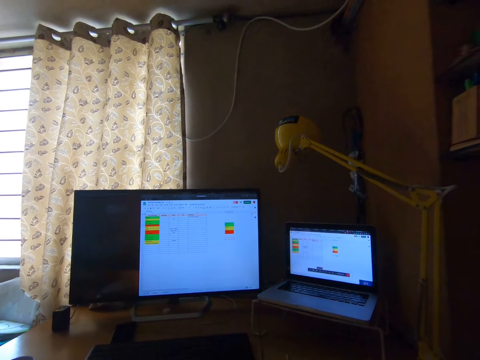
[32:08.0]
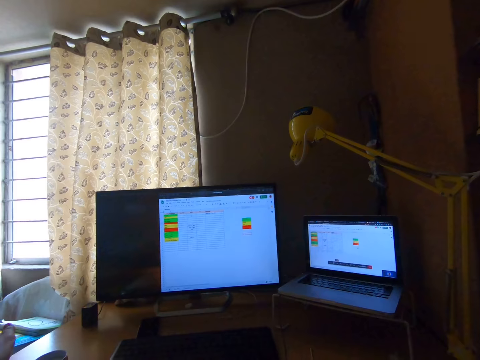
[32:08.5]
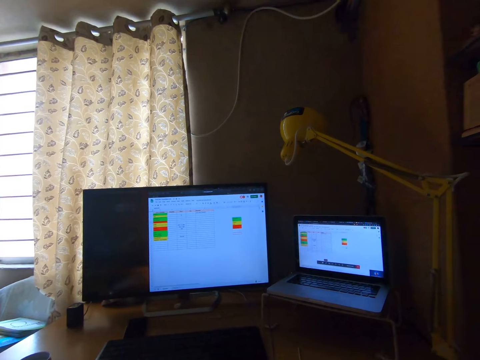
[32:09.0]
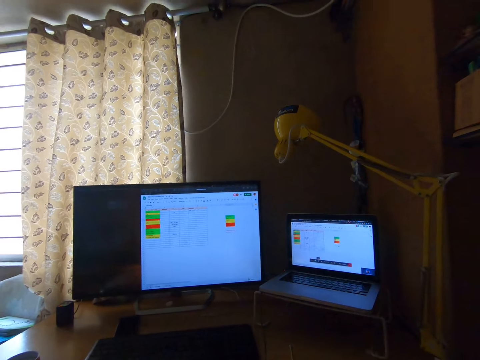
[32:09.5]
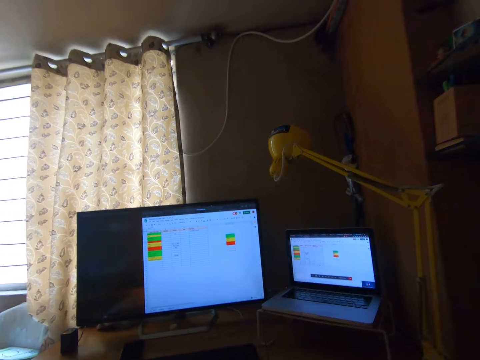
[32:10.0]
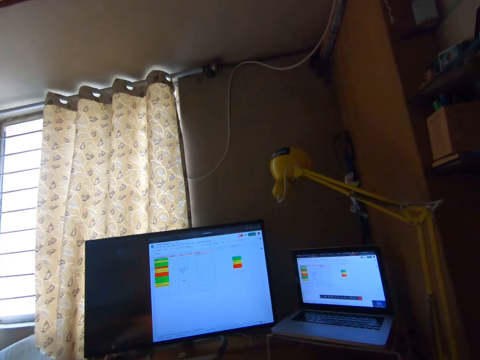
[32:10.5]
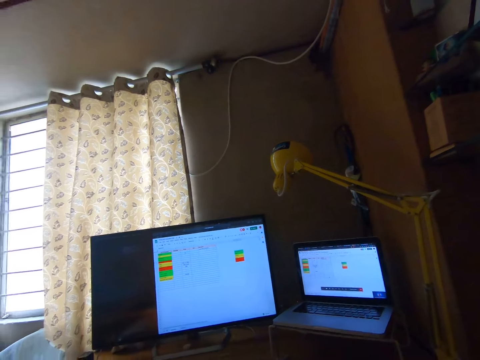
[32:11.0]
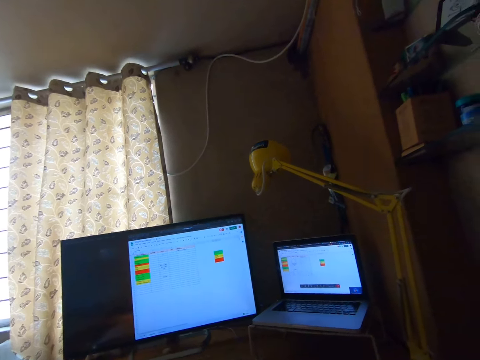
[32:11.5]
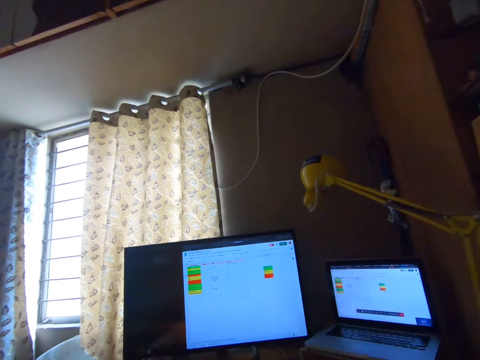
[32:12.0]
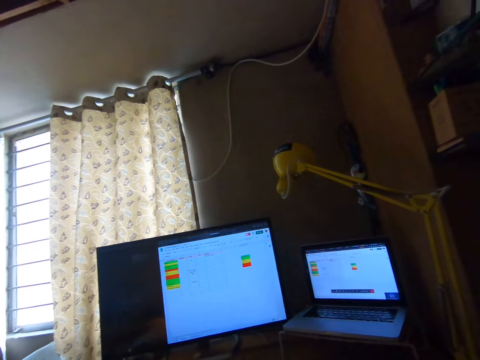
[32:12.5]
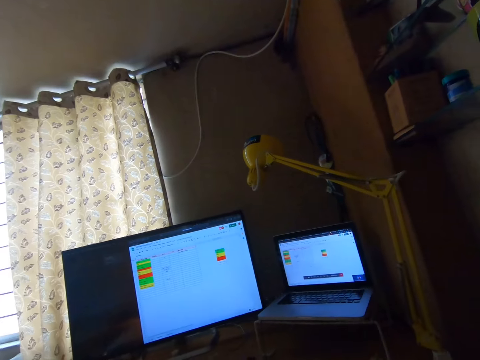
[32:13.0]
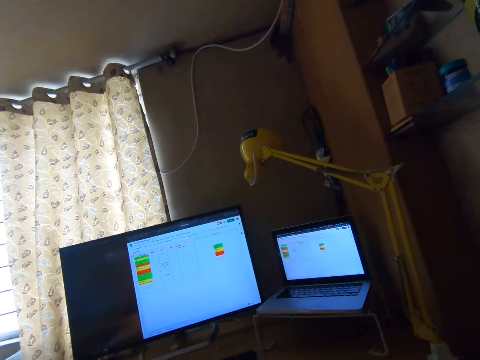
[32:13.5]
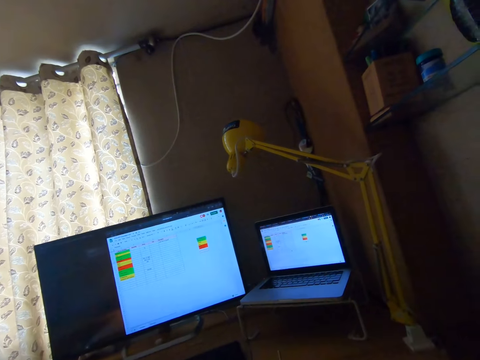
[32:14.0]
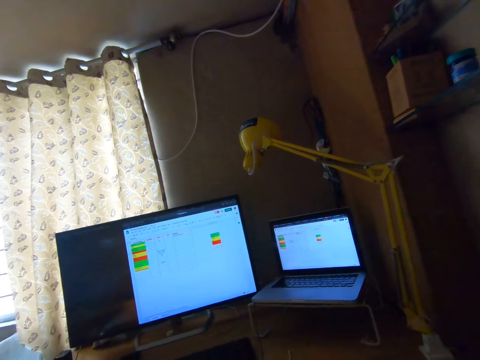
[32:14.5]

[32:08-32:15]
The camera wearer interacts on a real time call on the laptop.

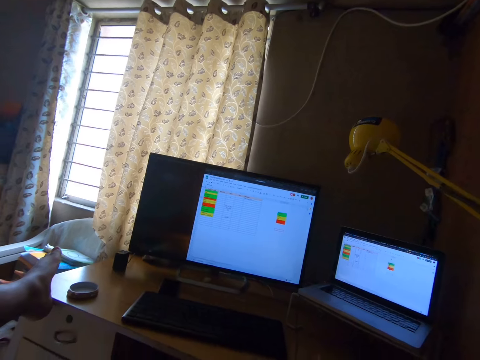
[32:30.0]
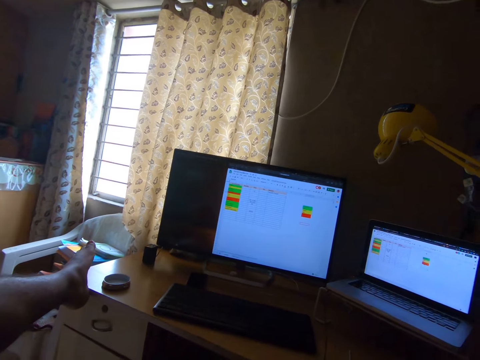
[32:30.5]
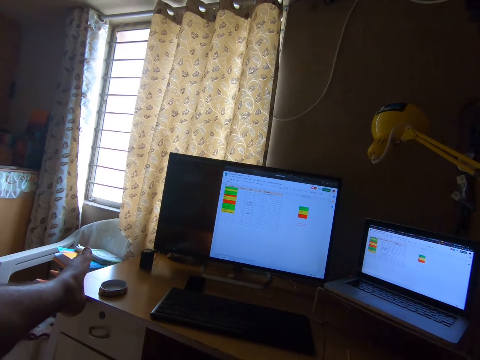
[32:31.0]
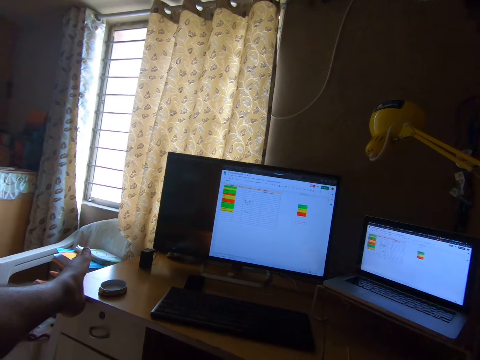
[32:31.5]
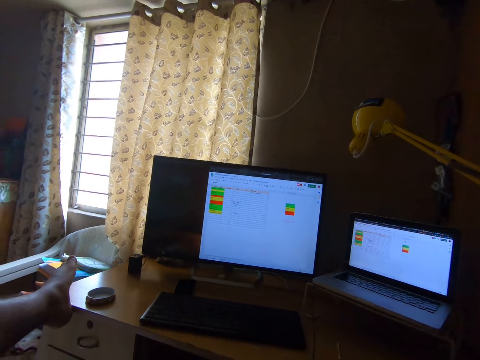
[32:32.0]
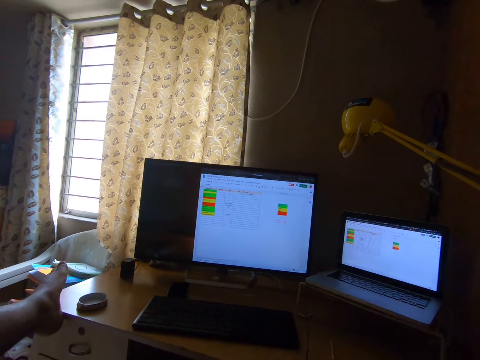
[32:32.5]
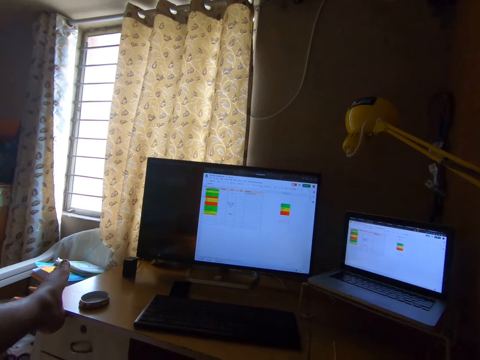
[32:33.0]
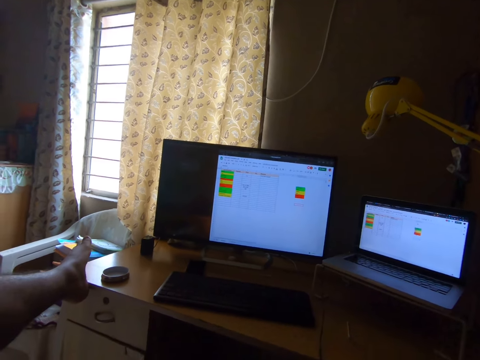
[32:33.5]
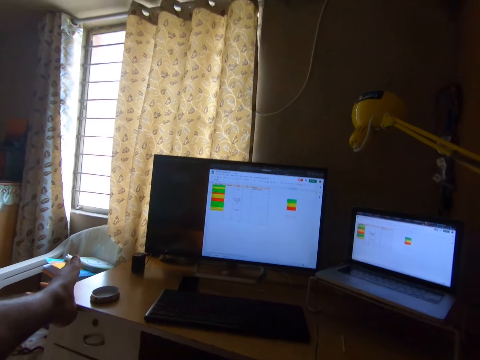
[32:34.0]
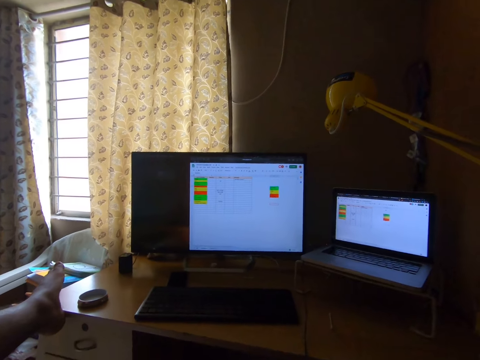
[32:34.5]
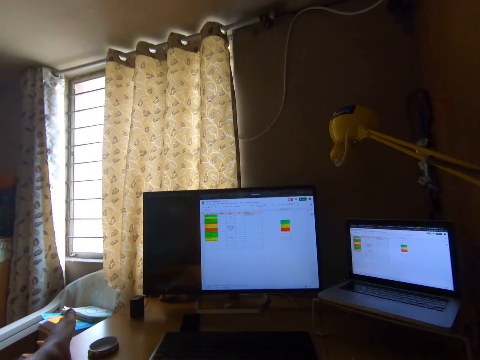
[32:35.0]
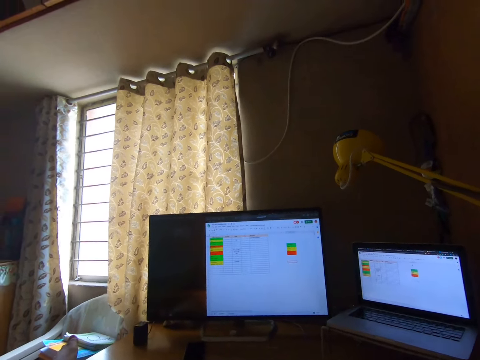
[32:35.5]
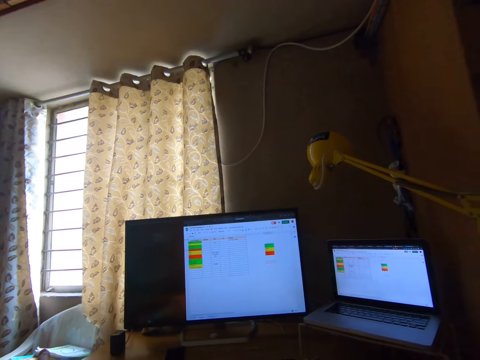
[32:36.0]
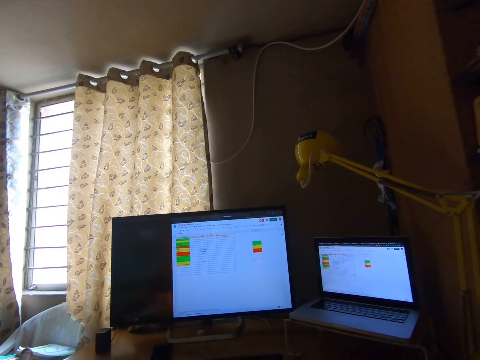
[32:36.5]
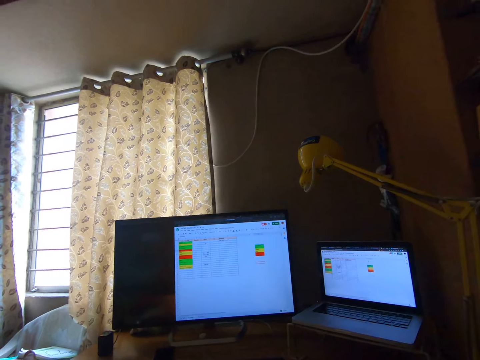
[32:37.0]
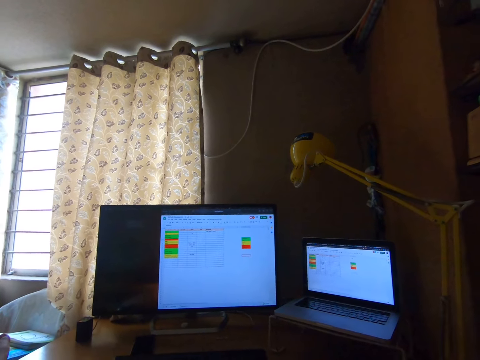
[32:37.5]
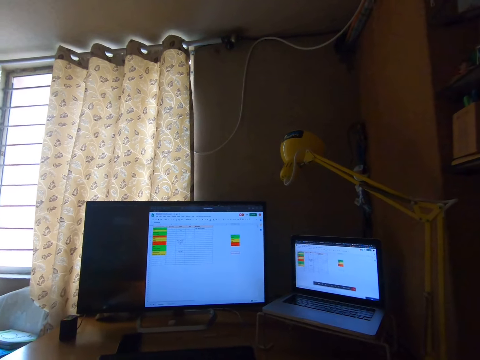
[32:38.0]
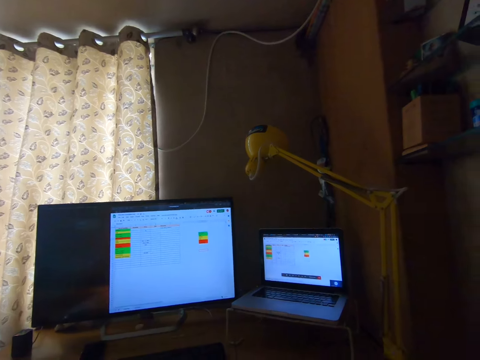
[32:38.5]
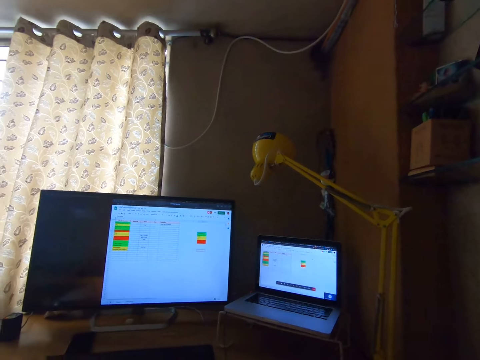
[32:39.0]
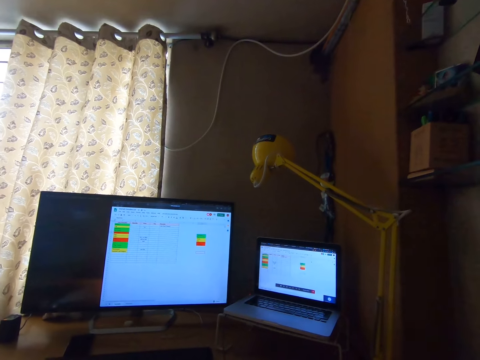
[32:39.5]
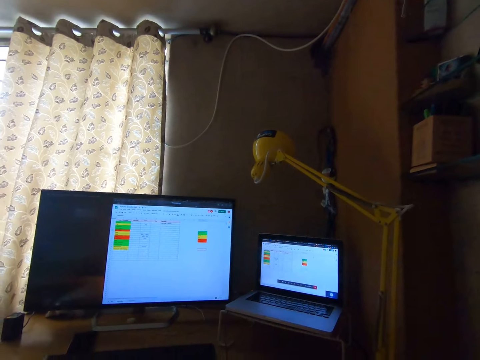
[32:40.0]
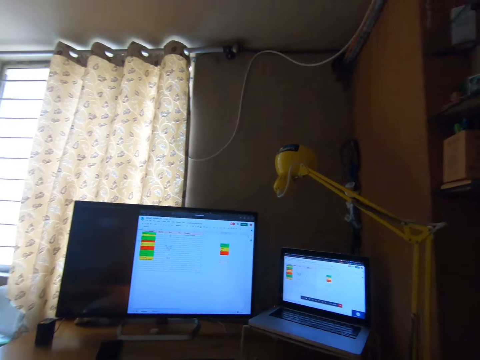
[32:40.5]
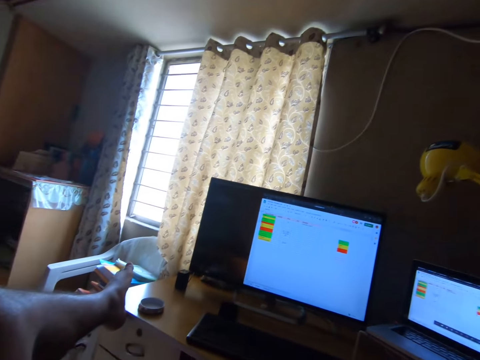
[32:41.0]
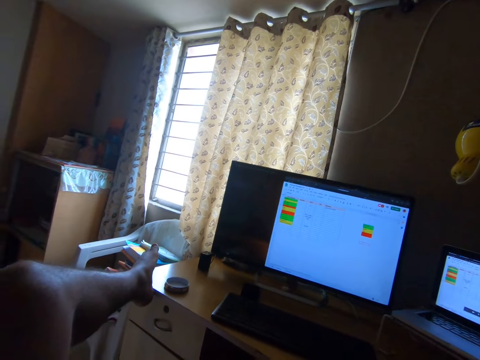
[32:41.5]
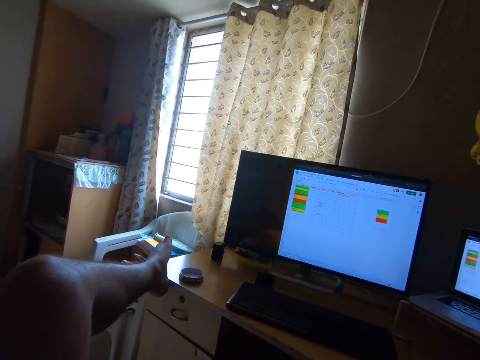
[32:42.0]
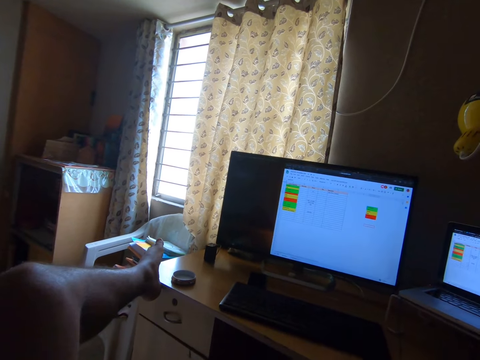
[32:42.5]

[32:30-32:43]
The camera wearer adjusts his camera. They interact on the real time call. They continue to work on the laptop. They look at the left side of the desktop table.

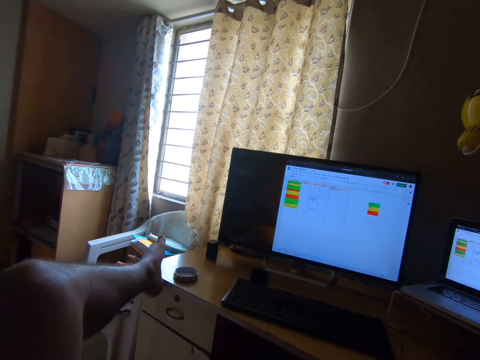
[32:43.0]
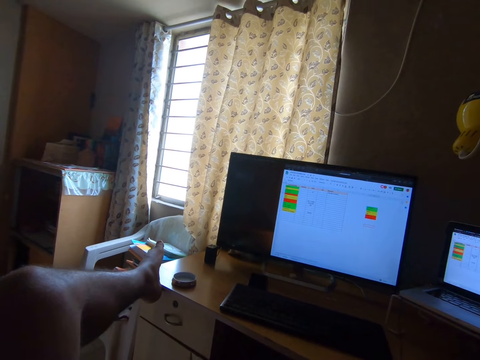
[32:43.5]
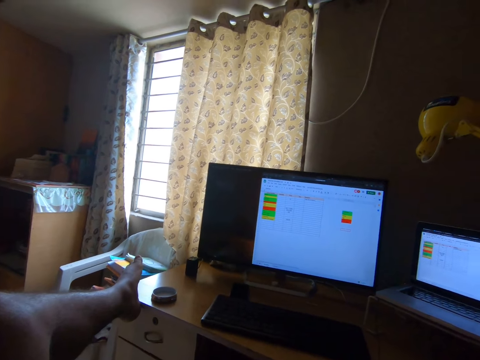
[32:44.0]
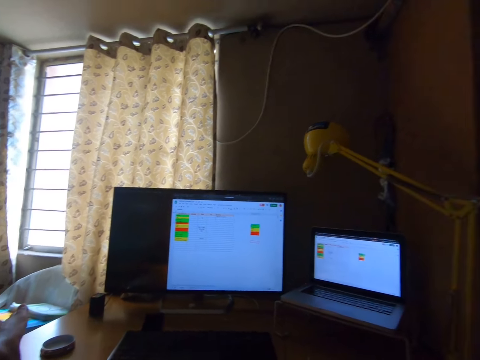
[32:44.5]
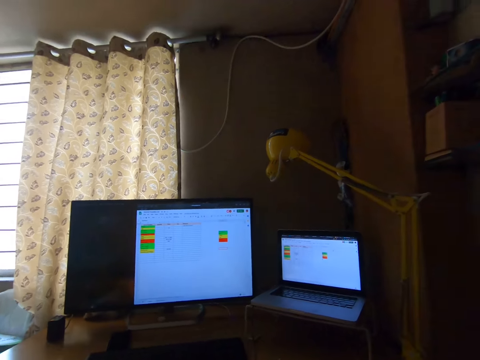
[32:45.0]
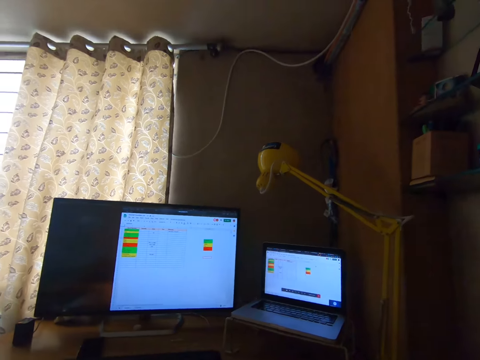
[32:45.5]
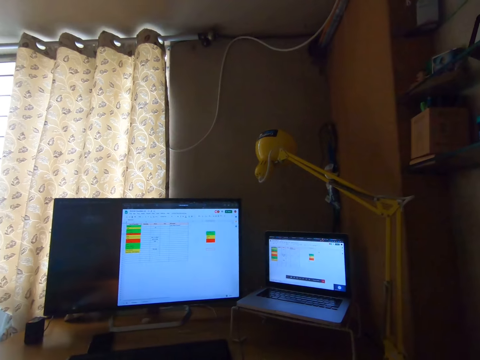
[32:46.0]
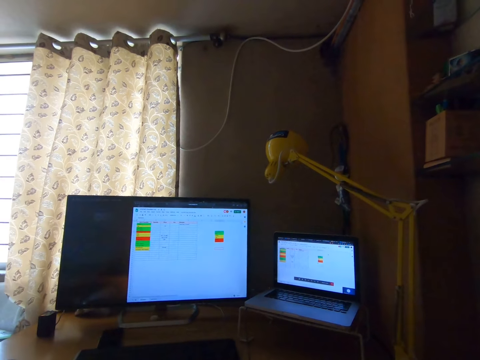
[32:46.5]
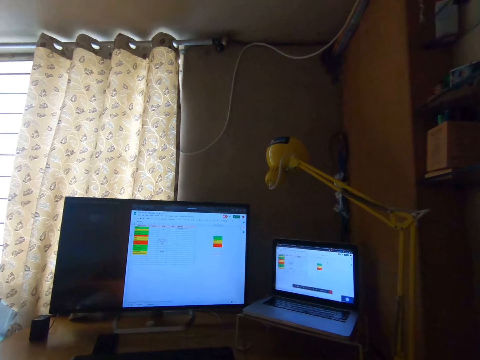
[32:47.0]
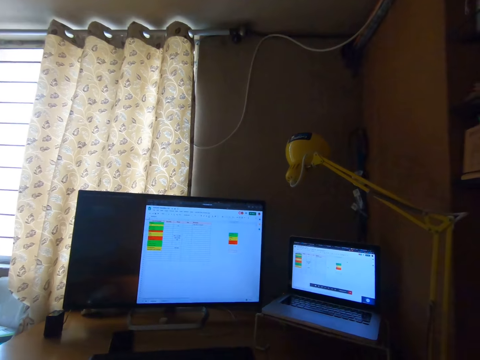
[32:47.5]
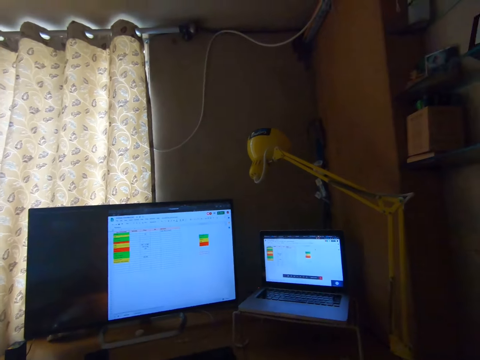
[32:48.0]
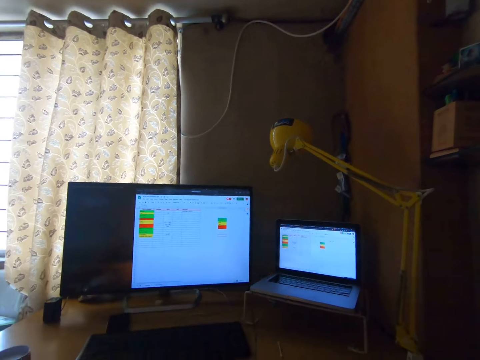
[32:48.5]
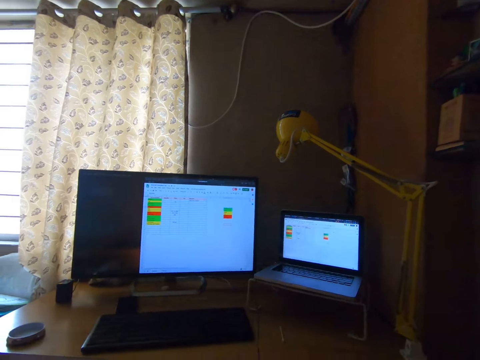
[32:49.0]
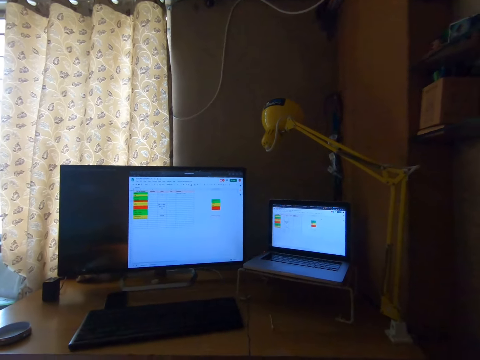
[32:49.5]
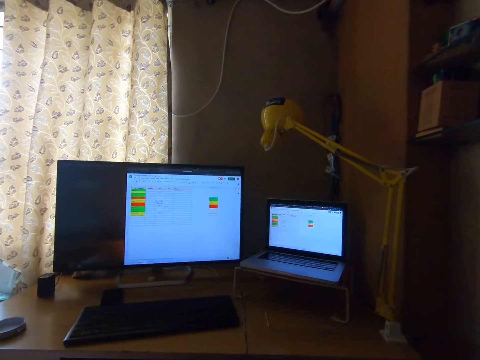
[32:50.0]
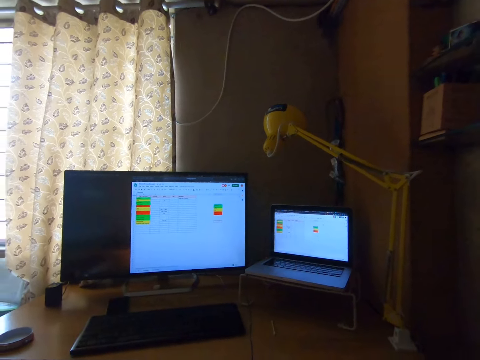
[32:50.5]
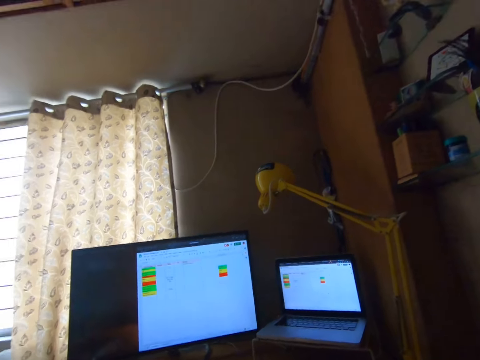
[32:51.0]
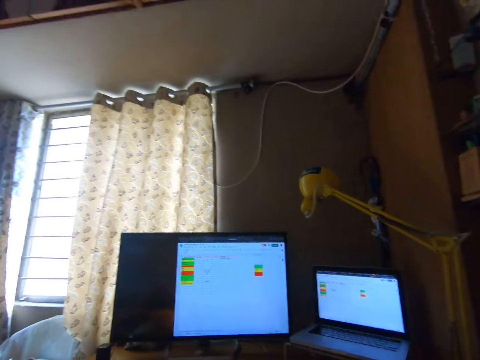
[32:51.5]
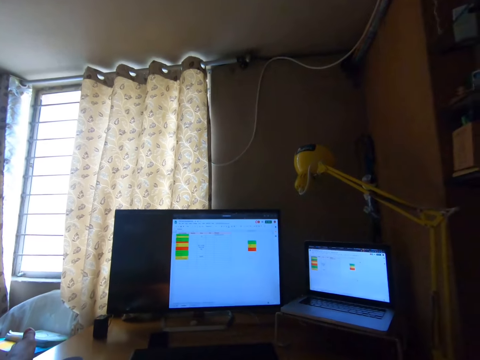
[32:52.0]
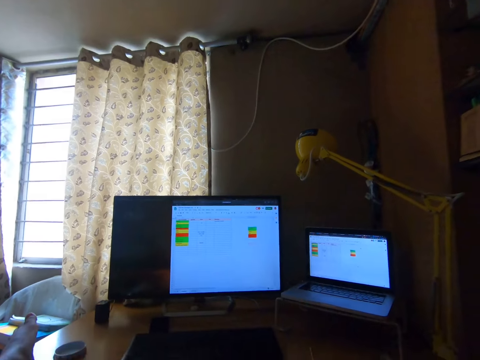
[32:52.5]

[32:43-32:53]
The camera wearer interacts on the real time call.
